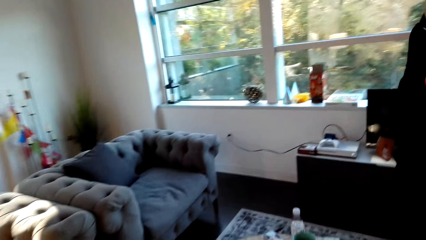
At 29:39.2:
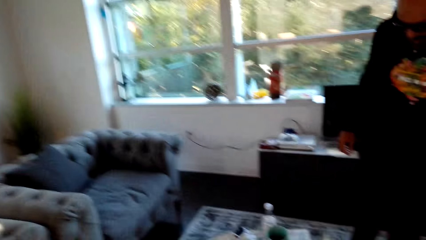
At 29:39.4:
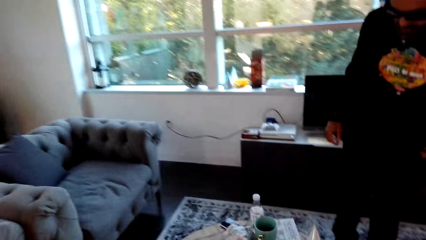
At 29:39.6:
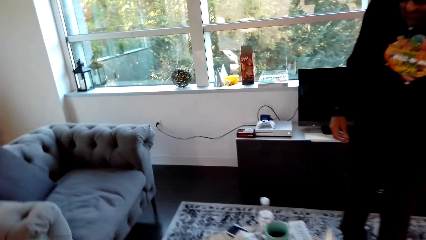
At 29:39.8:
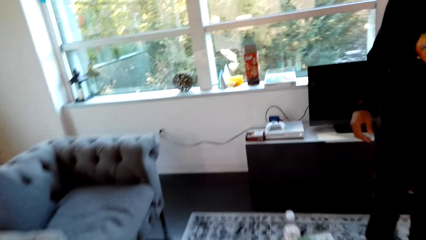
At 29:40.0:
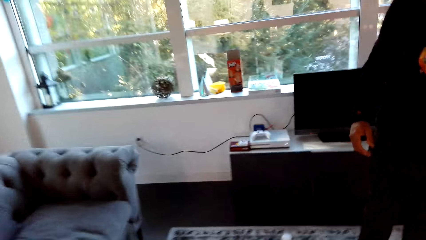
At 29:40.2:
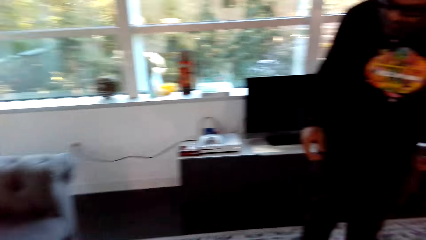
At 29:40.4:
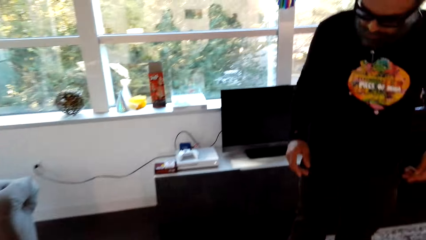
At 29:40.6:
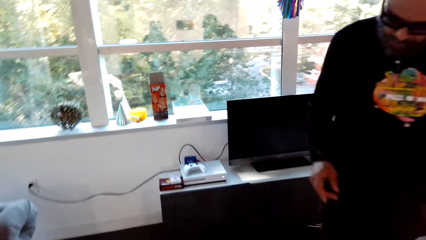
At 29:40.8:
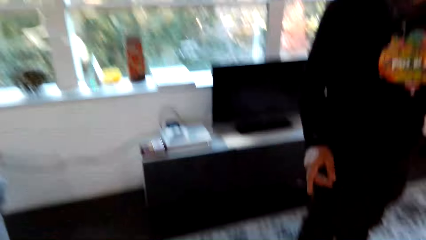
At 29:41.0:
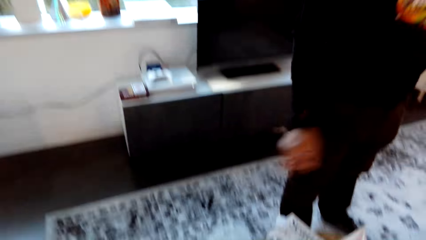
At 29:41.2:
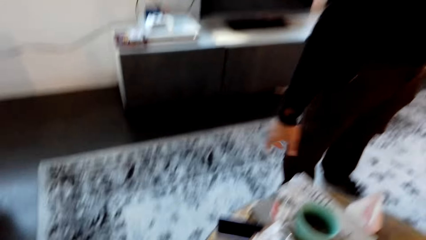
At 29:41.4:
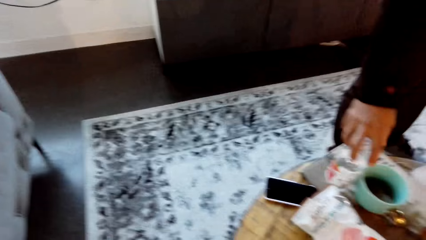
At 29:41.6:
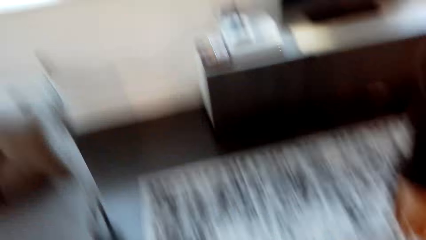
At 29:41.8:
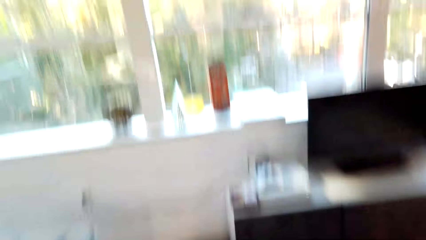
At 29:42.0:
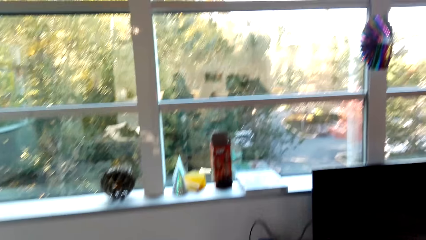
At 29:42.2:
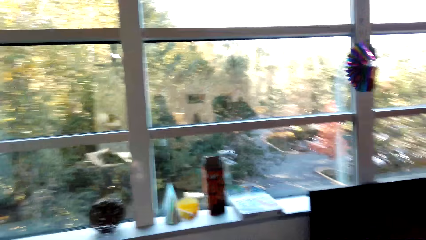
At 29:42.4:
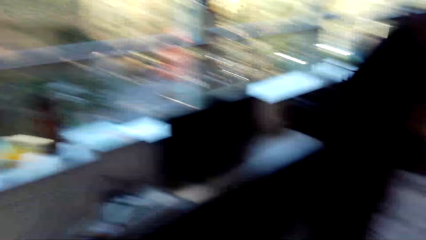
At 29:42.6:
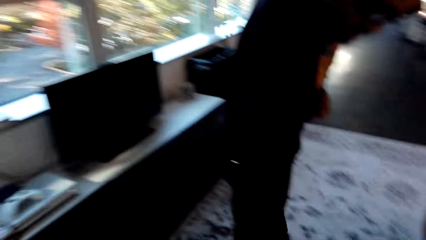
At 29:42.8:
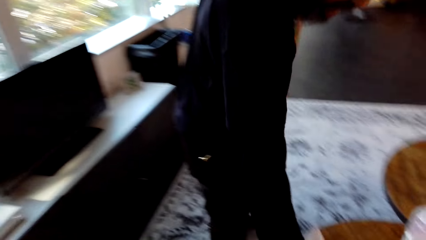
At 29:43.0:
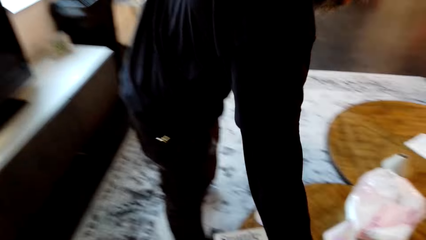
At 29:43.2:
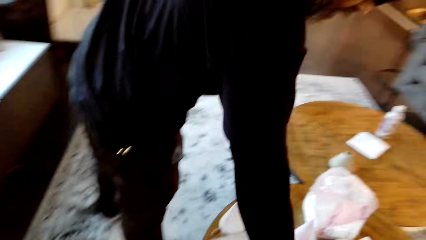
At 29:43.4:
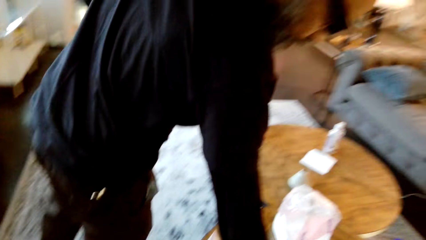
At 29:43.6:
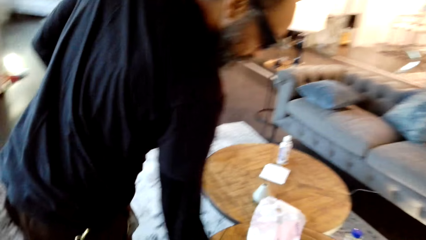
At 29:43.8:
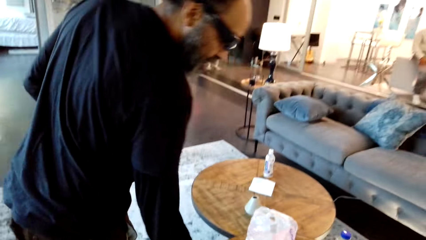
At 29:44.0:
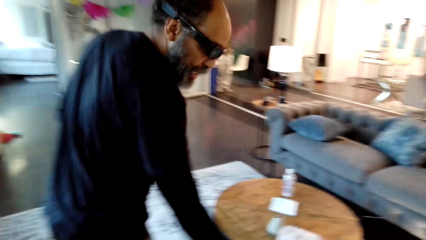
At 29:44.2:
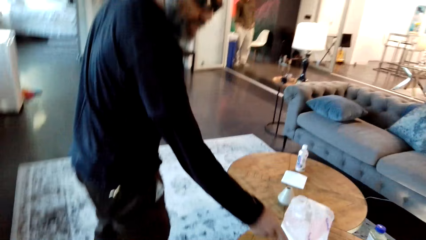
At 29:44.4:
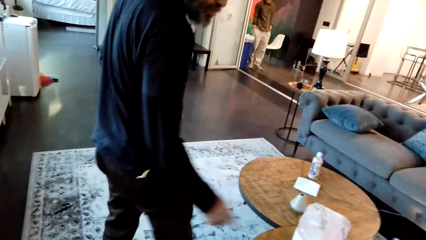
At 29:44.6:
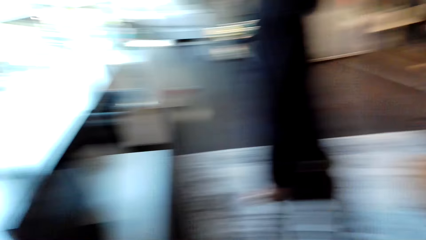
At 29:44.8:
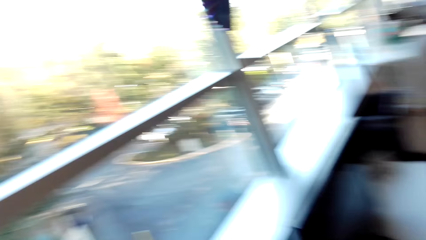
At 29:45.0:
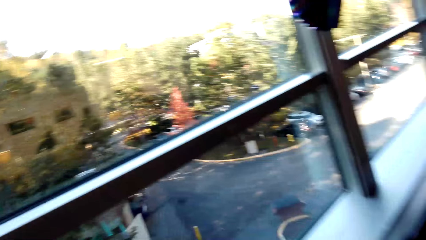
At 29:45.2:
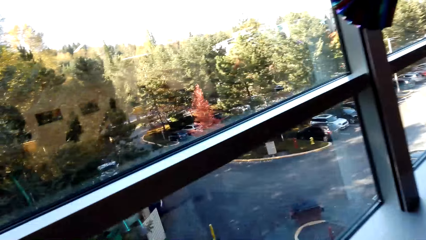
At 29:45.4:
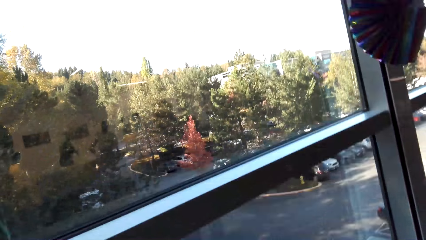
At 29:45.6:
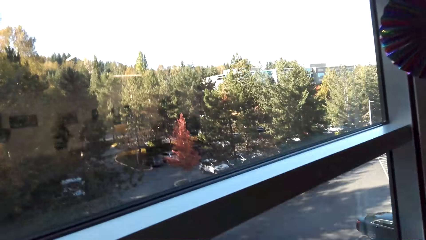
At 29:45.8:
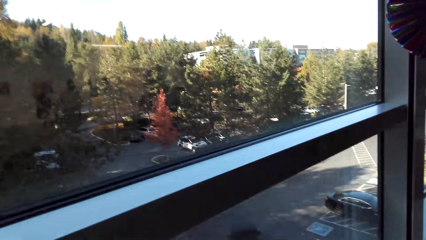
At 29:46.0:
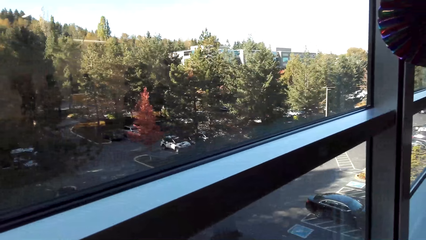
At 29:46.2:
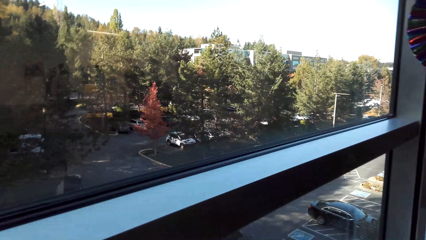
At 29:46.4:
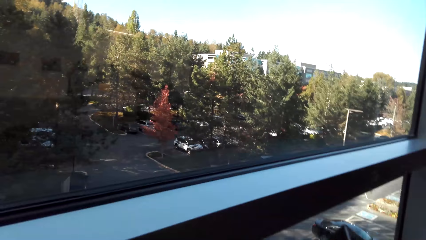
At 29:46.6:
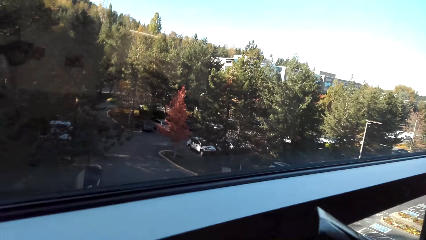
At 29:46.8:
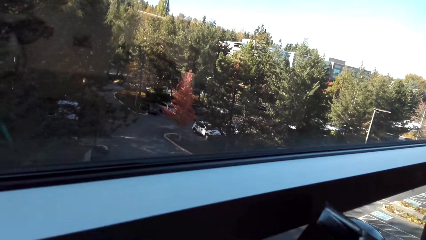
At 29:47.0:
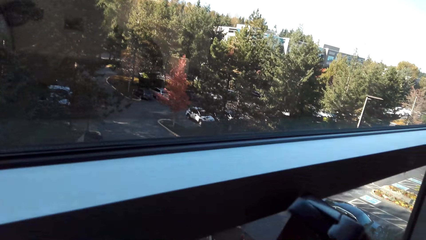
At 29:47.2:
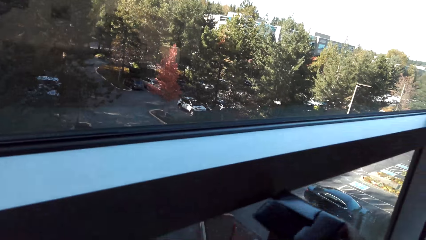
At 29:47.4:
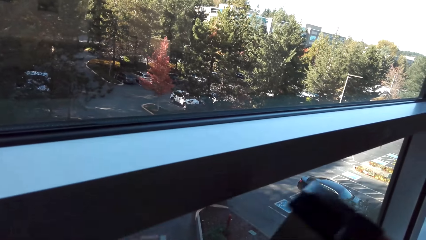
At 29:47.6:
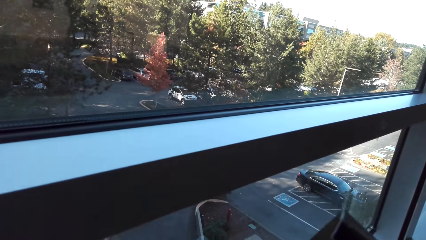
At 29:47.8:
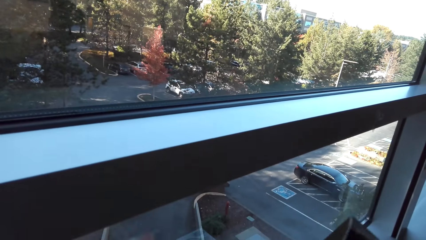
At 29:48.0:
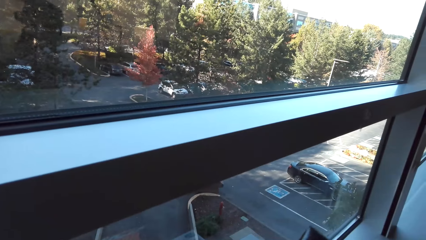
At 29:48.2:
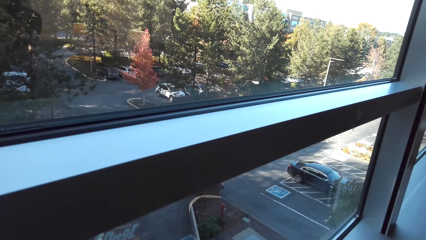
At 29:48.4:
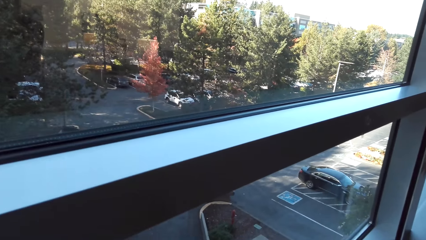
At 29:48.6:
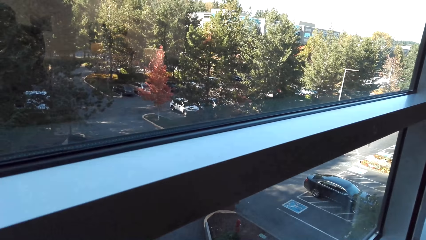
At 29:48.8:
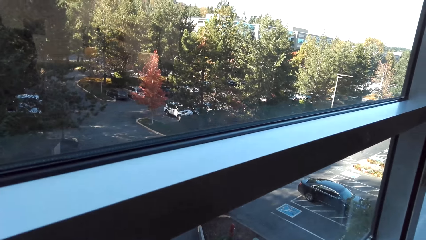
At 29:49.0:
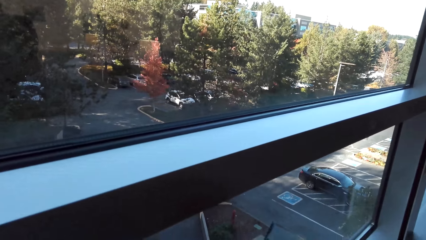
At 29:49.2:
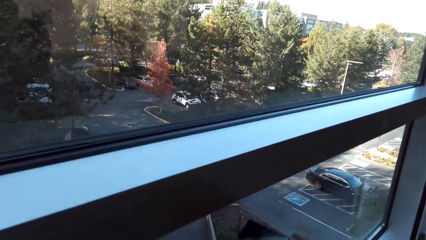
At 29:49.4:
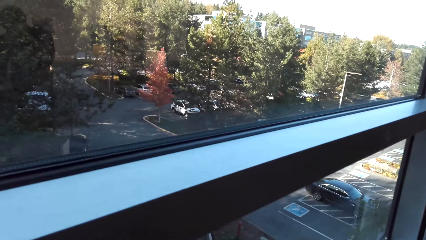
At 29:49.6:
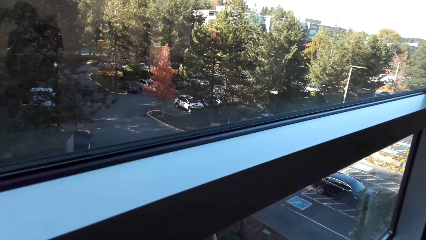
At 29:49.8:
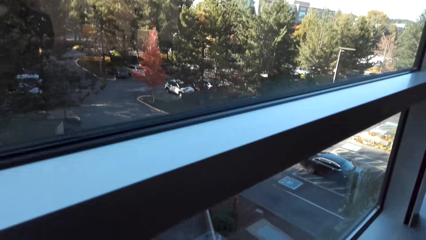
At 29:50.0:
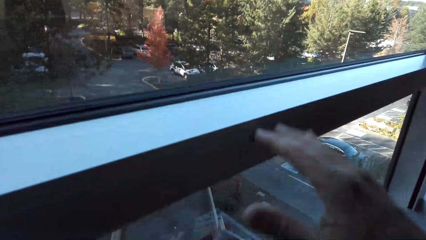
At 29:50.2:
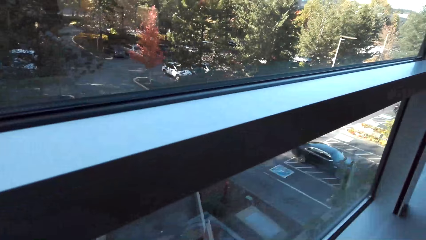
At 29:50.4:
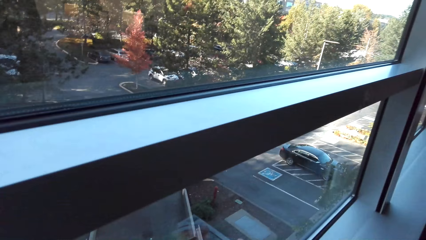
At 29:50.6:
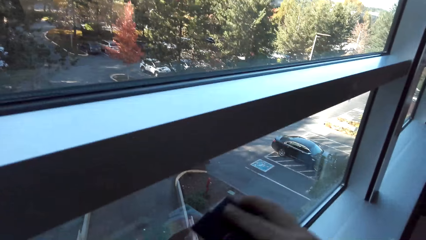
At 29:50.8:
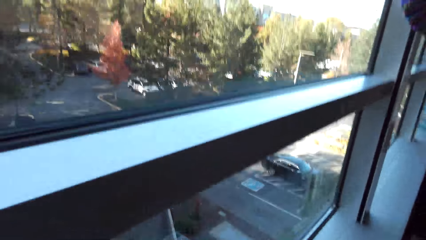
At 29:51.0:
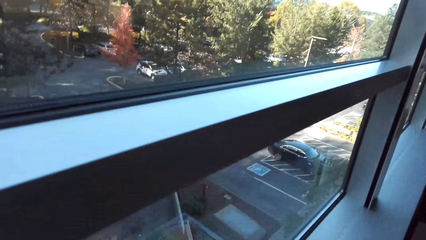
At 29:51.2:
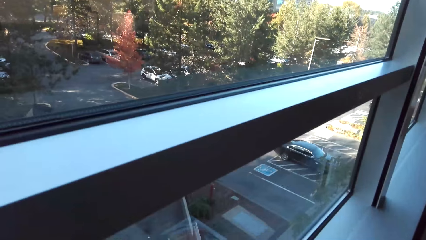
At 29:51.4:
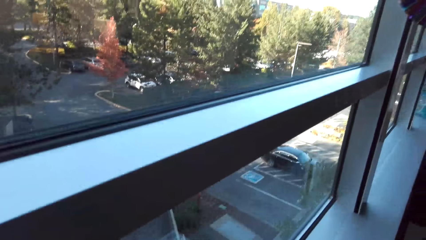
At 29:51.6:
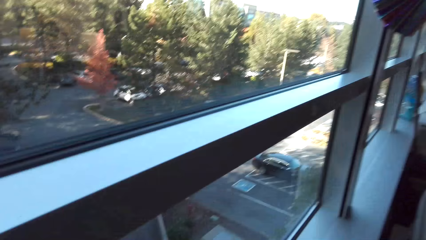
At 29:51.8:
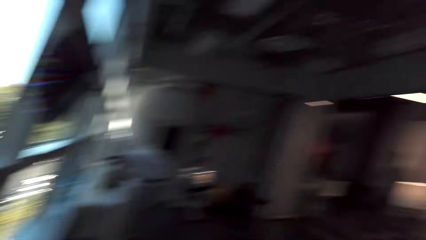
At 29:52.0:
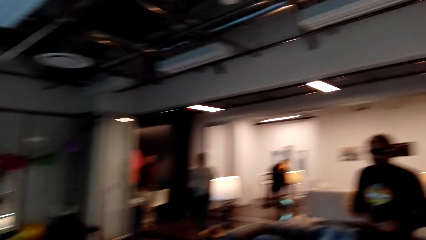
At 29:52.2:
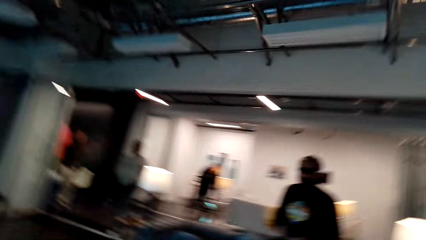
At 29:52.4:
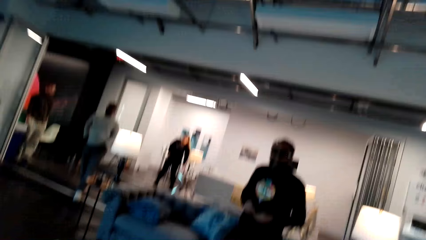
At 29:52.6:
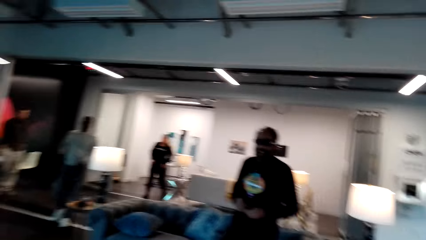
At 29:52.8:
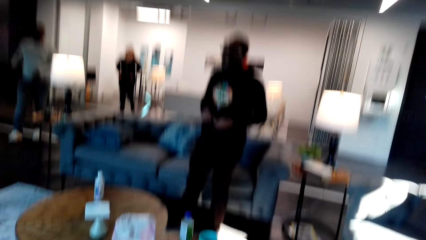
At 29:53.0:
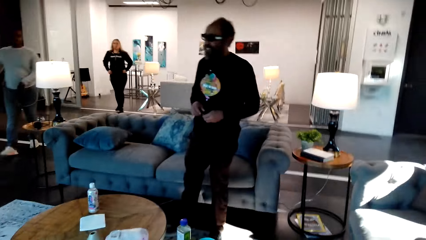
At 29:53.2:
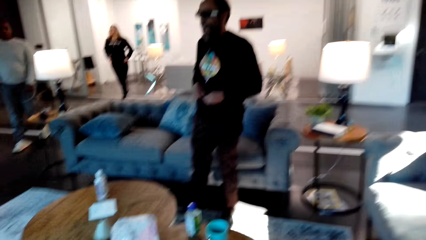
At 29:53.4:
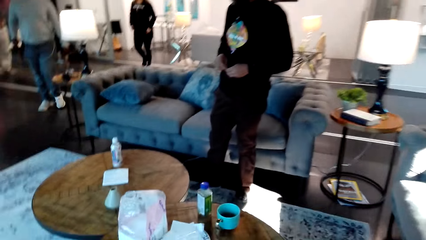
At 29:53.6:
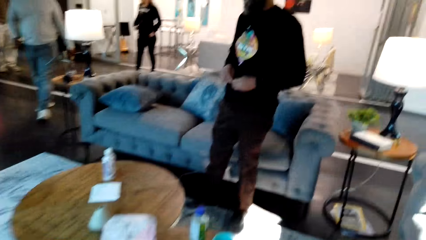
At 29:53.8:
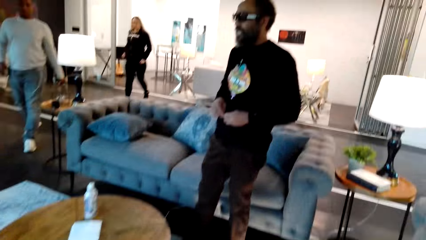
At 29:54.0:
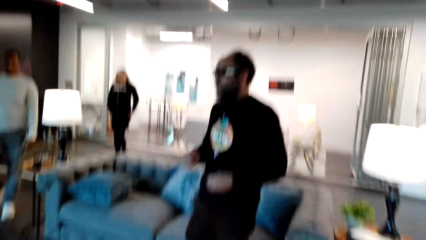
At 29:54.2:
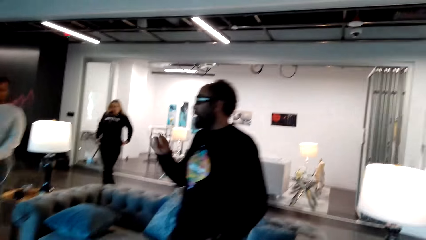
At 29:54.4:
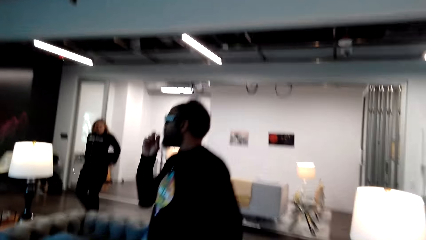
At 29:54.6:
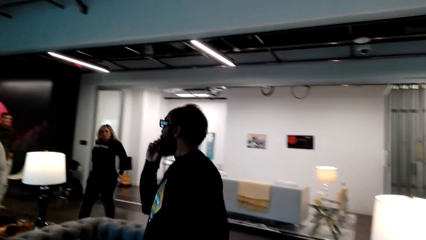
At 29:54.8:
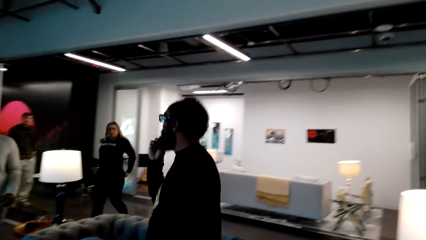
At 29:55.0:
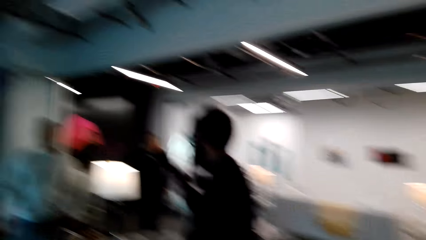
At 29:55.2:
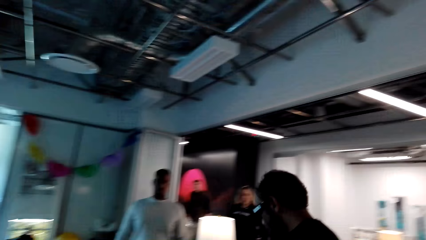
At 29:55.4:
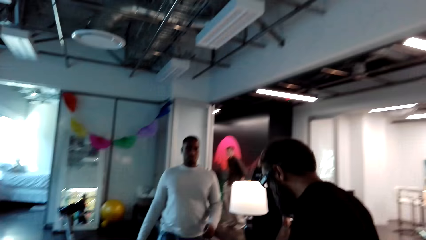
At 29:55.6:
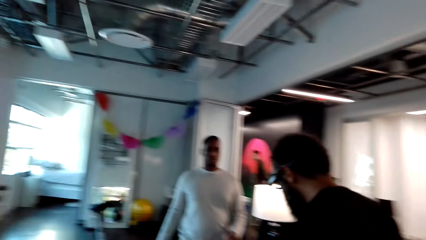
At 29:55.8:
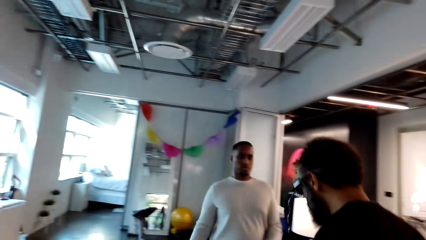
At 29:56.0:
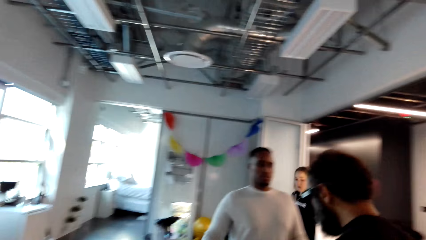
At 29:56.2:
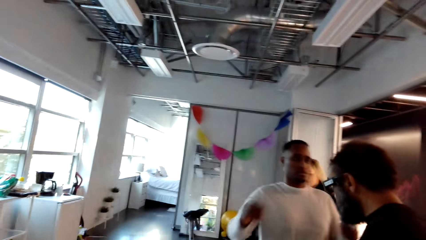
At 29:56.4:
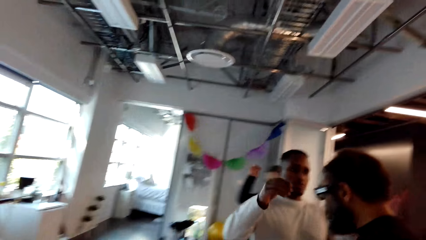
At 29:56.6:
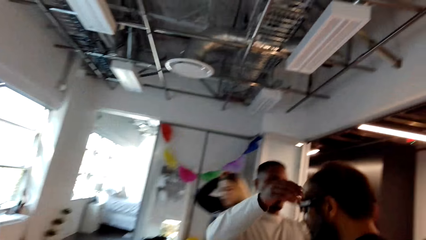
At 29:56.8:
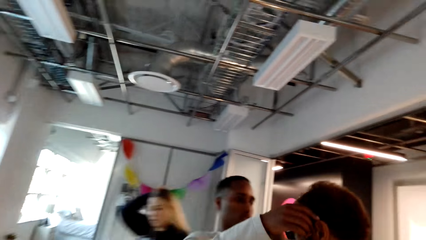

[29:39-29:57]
A man stretches his hand towards the table and walks beside the table. The camera wearer looks through the window. He holds the packet. He puts the jenga blocks in the box. He moves his hand. He looks at the man. Another man walks towards the first man. A woman walks behind the other man. The first man lifts his hand and walks towards the camera wearer. The camera wearer talks with the first man.
